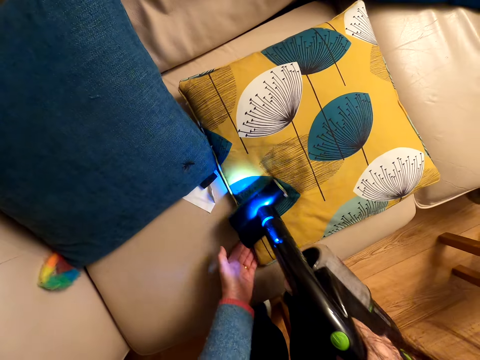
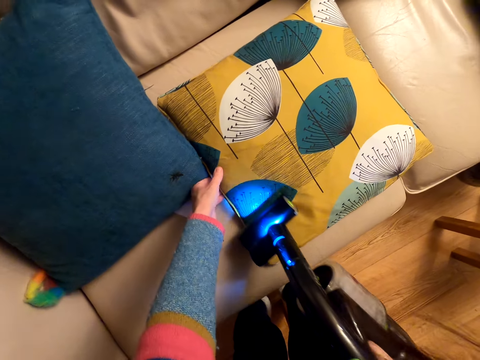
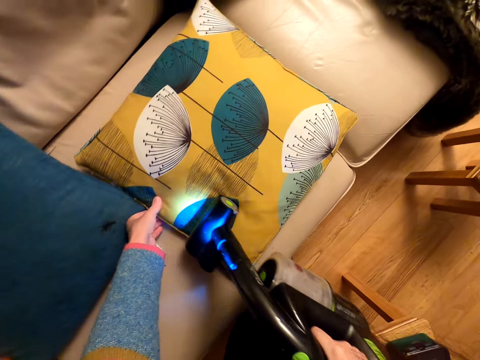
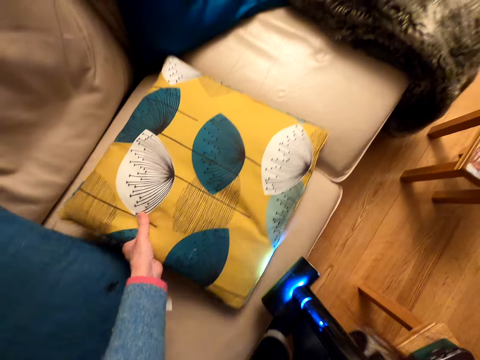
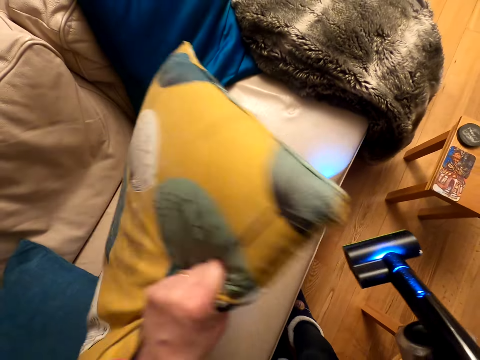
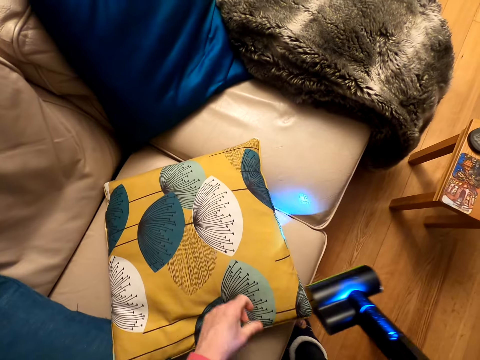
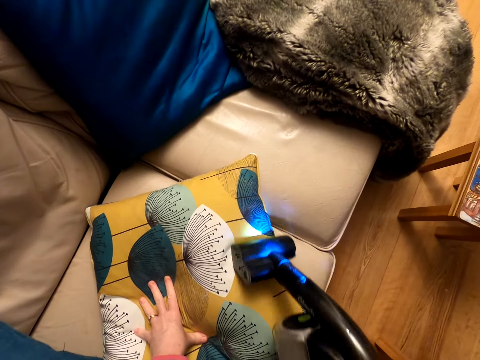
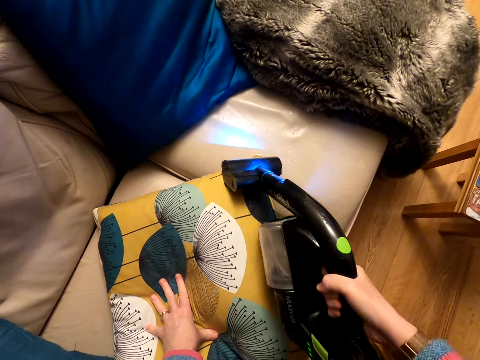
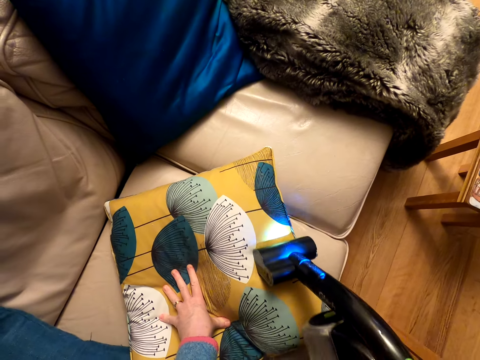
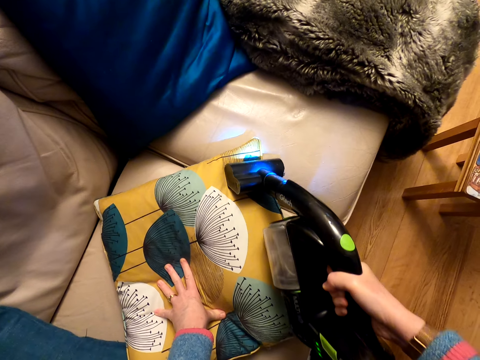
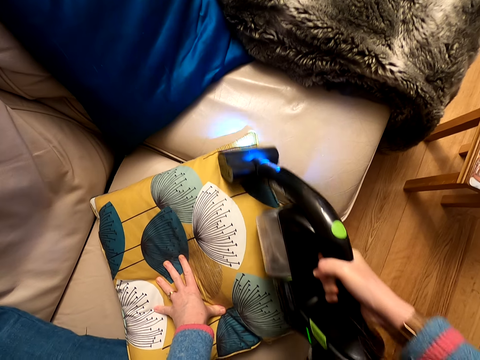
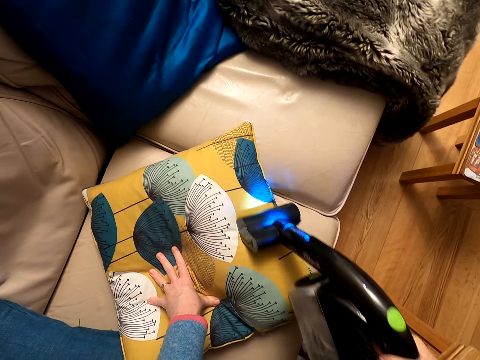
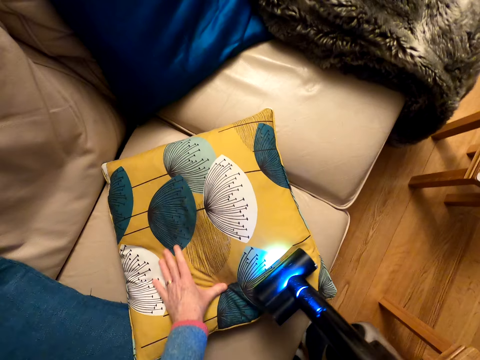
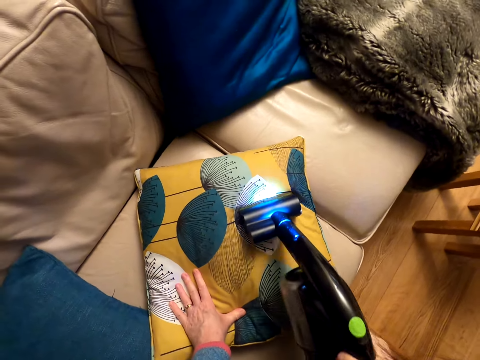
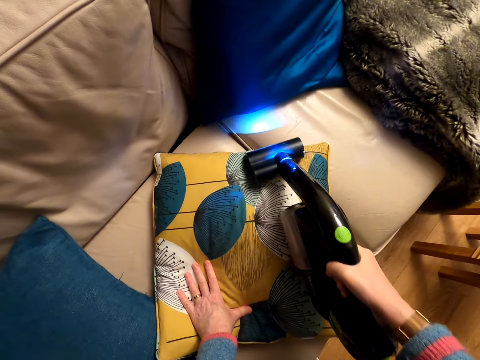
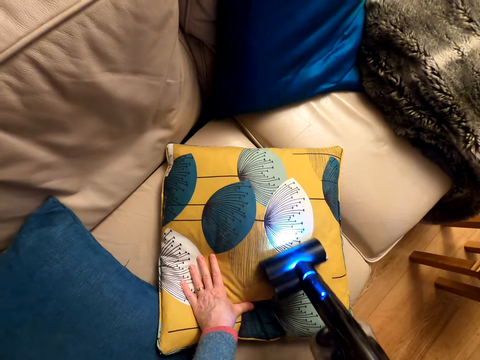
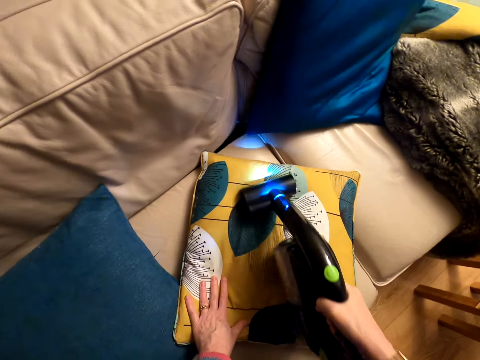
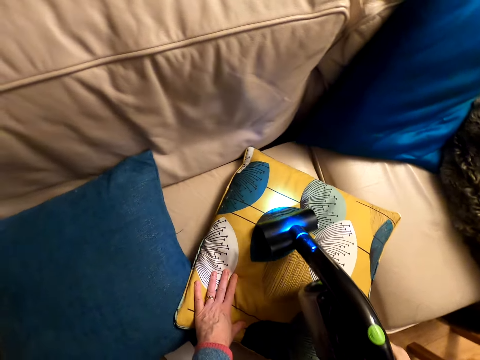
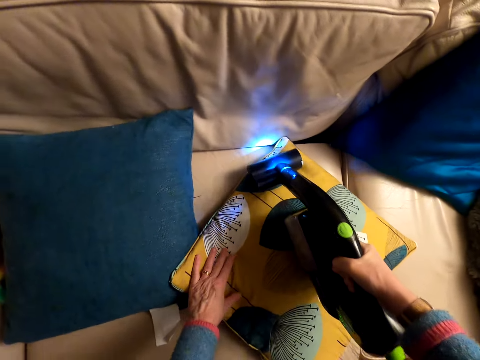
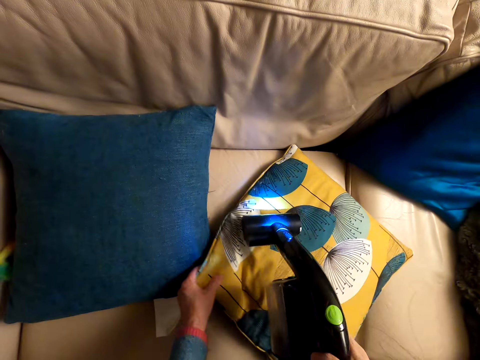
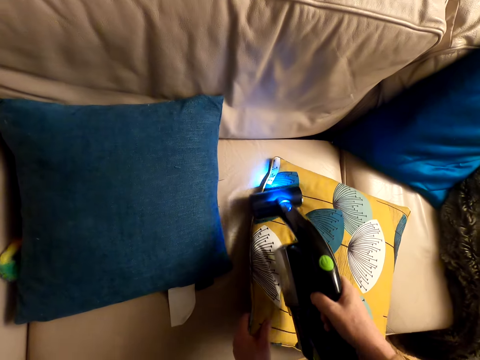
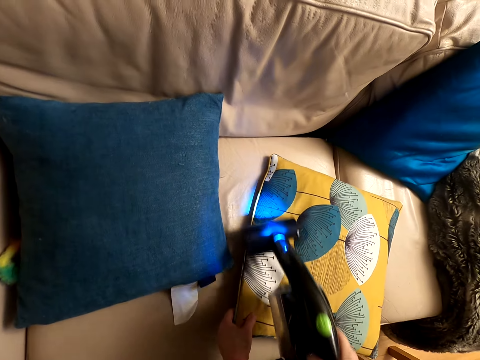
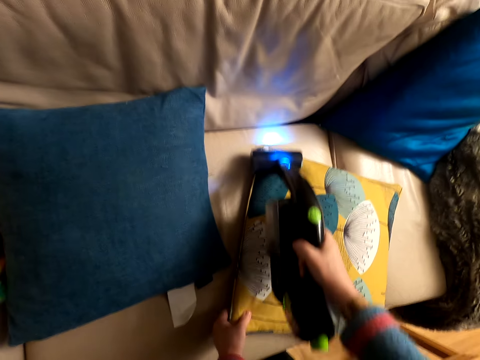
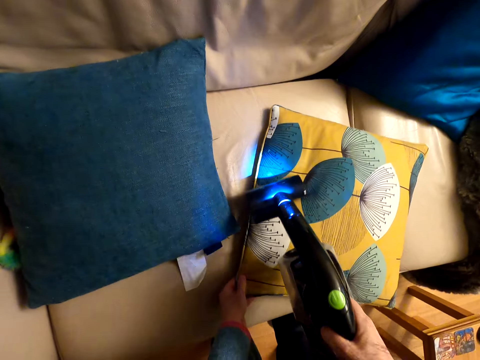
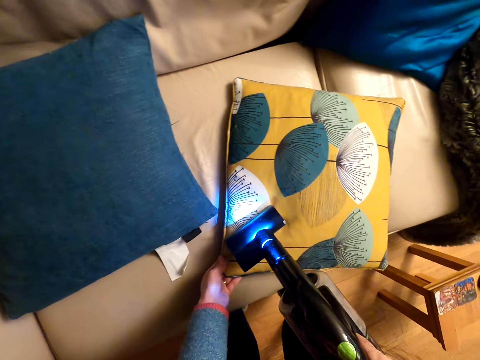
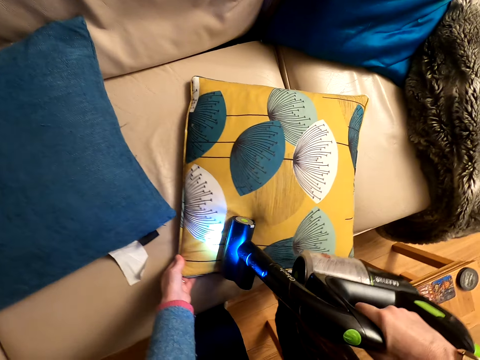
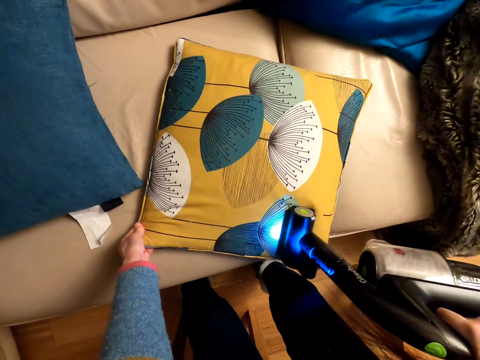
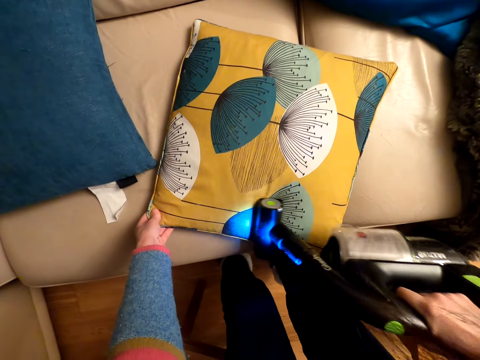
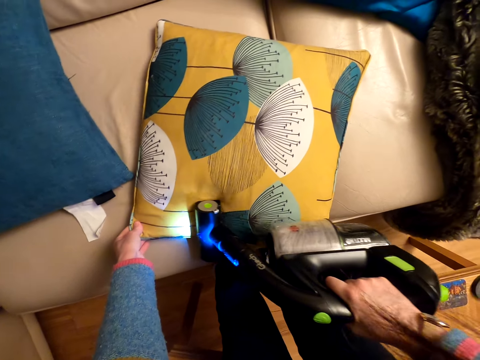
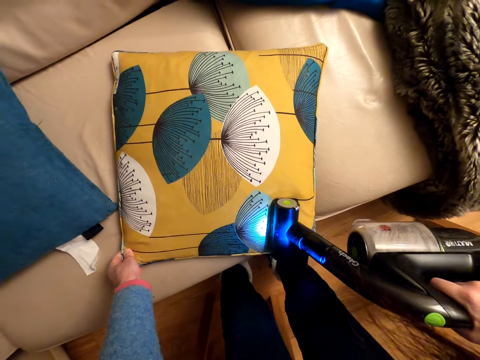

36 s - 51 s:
The camera wearer turns the throw pillow. They clean the throw pillow with the vacuum cleaner. They adjust the pillow.

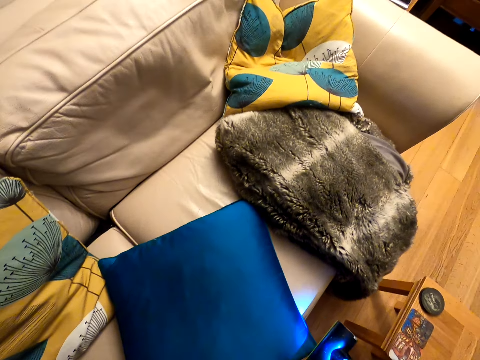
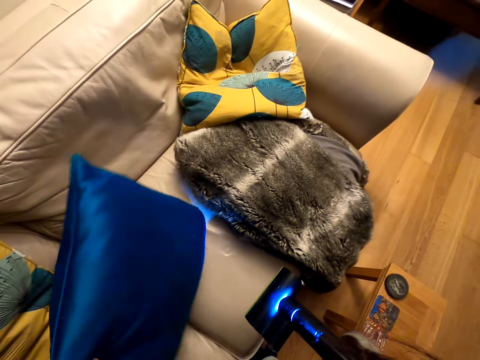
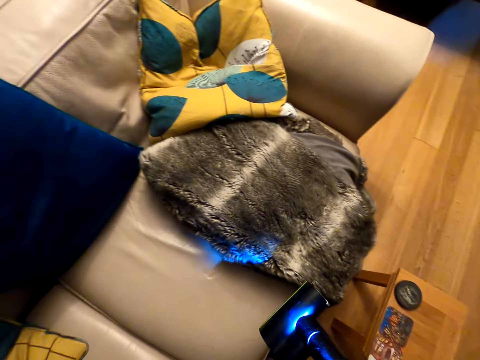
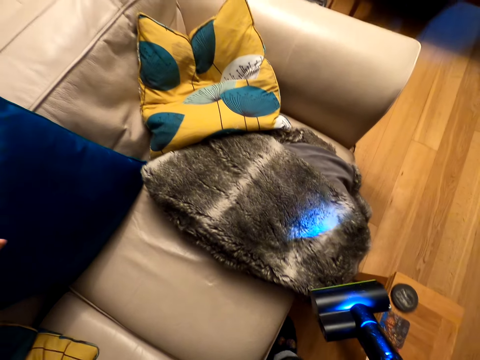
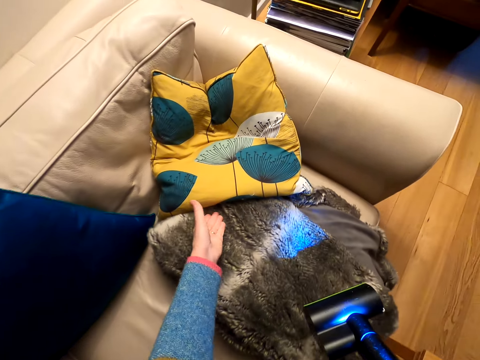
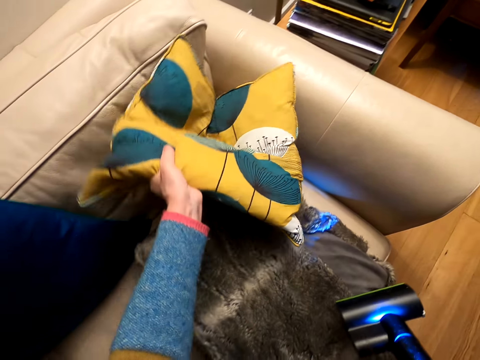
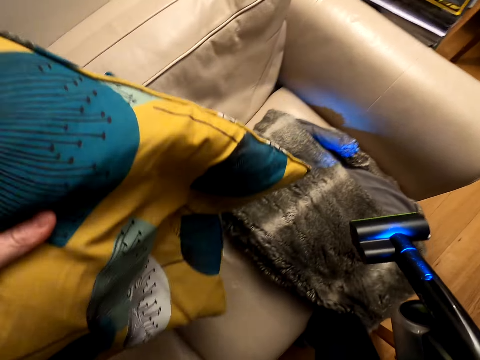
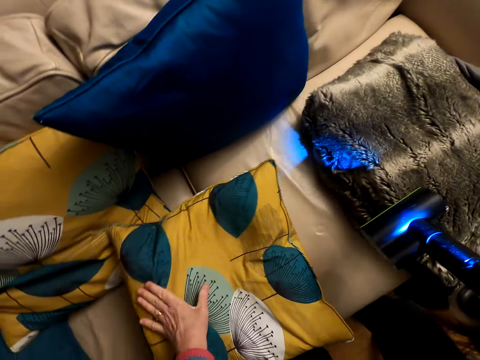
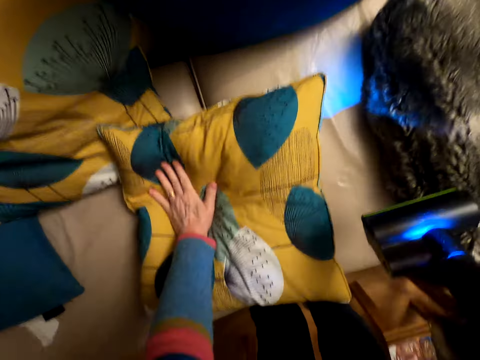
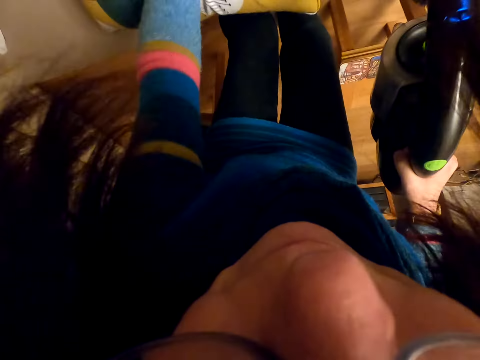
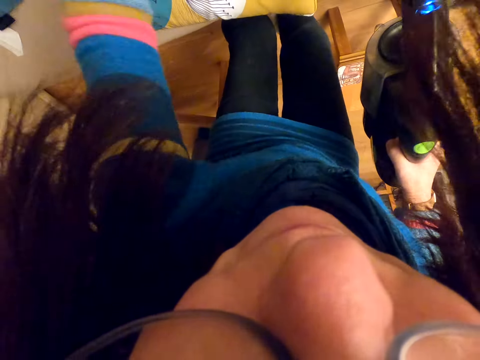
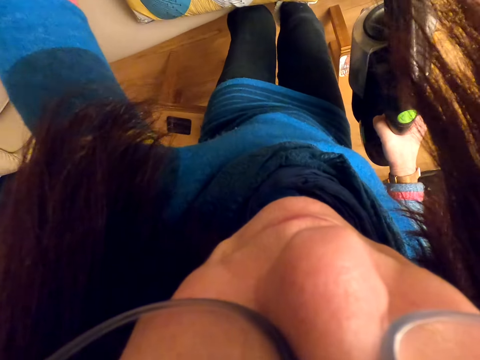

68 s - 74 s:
The camera wearer puts the throw pillow on the sofa. They lift the fourth throw pillow, put the pillow on the sofa, and hit the pillow with the left hand. They adjust the camera.

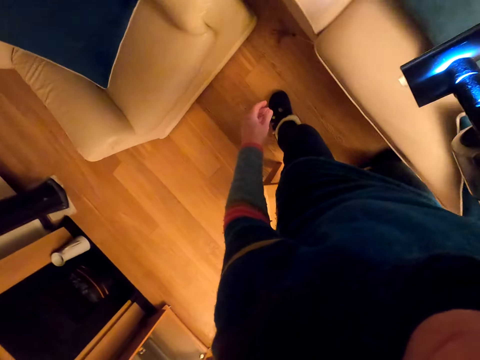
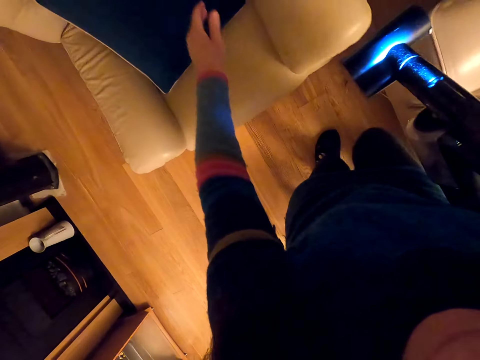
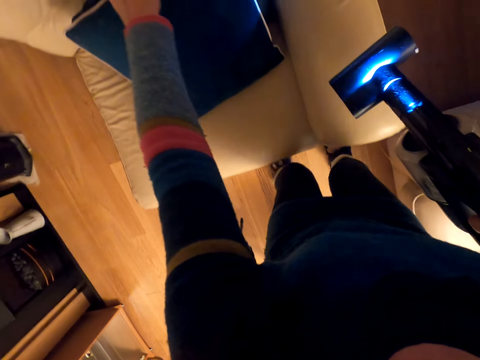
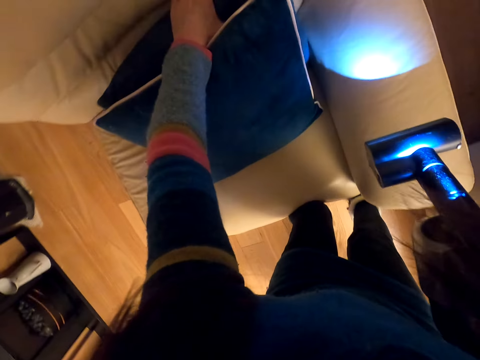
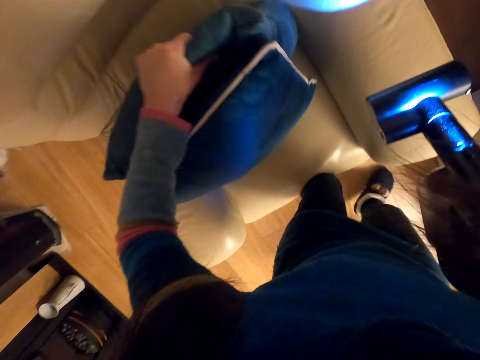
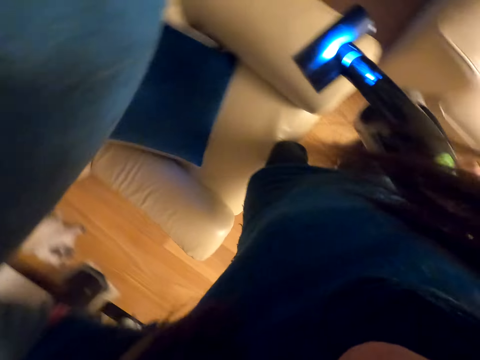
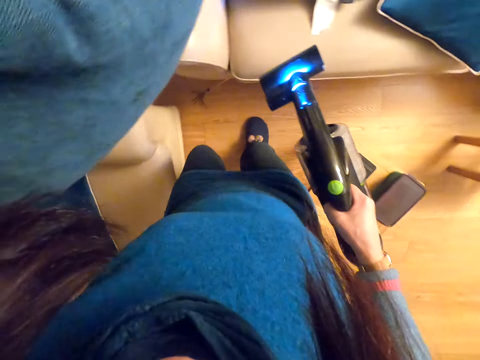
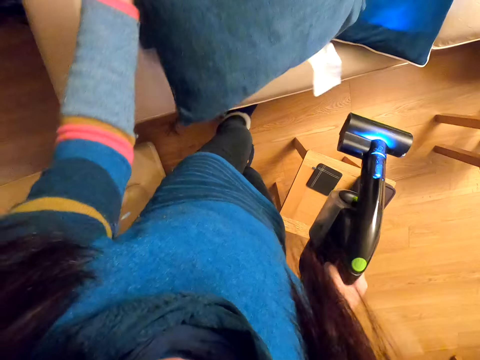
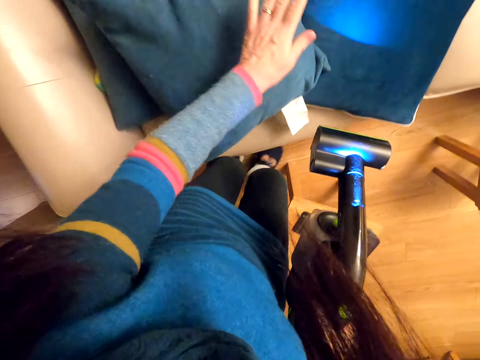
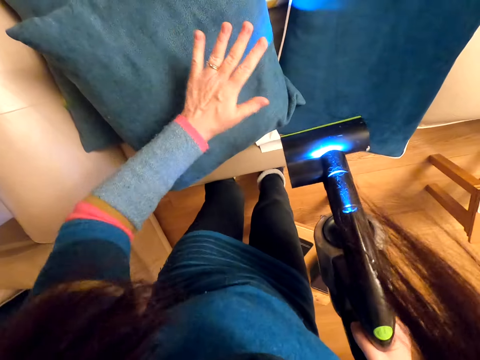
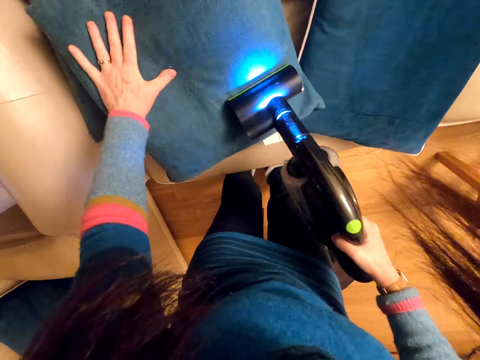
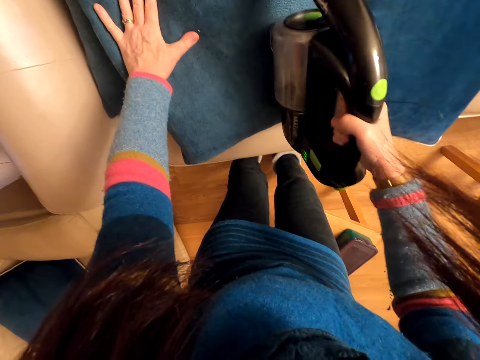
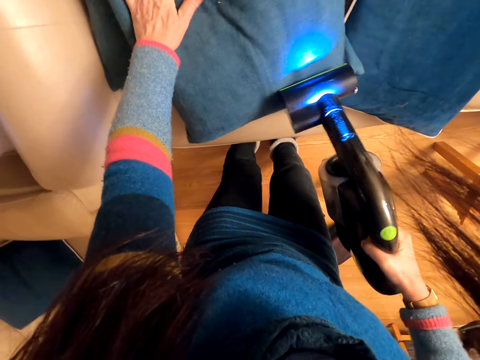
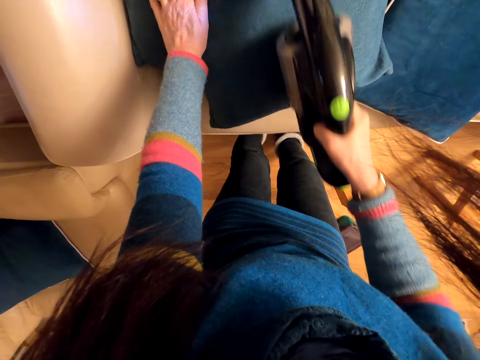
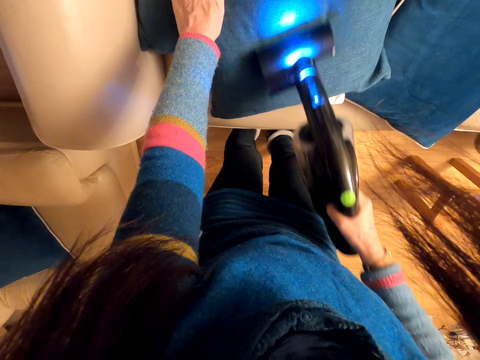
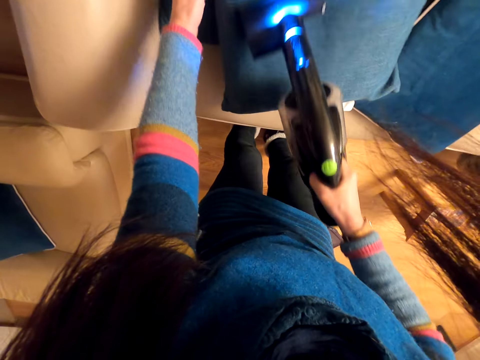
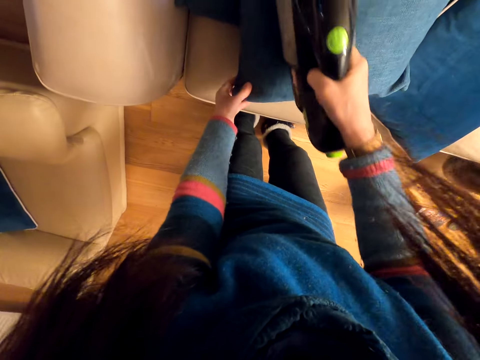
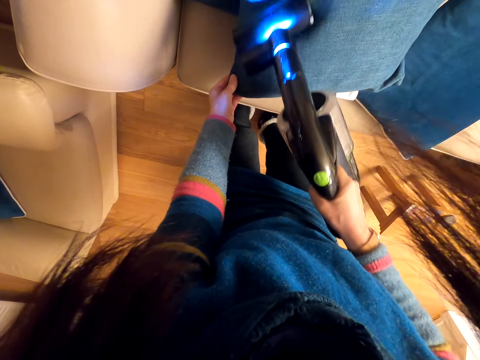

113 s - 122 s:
The camera wearer picks the sixth throw pillow from the small sofa. They put the pillow on the sofa and hit the pillow with the left hand. They clean the pillow with the vacuum cleaner.
